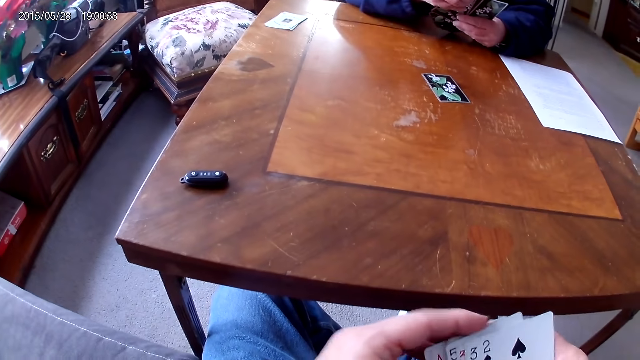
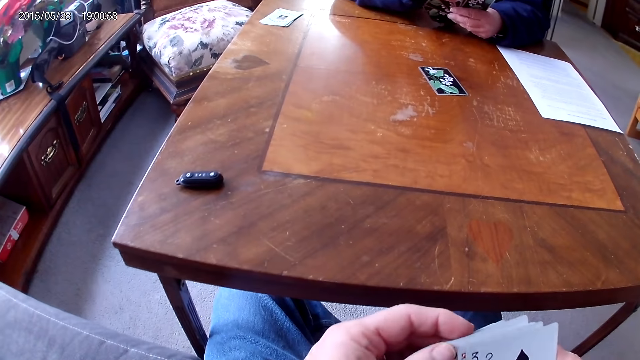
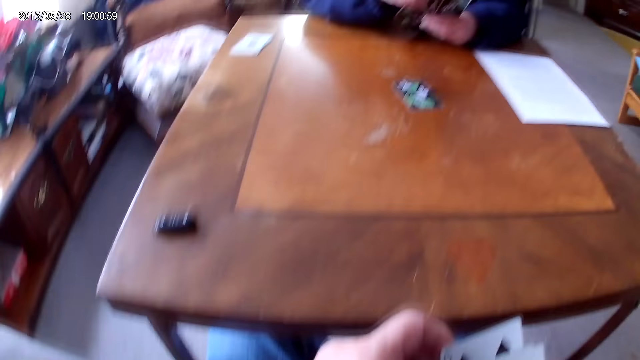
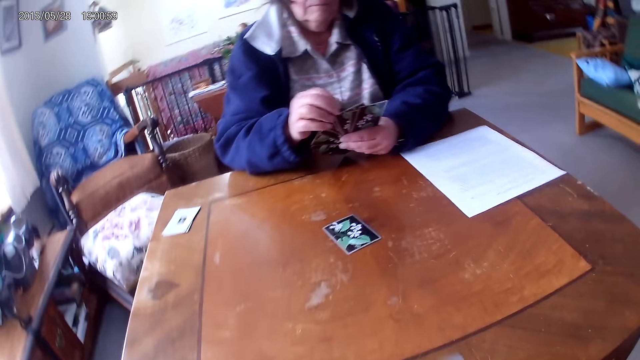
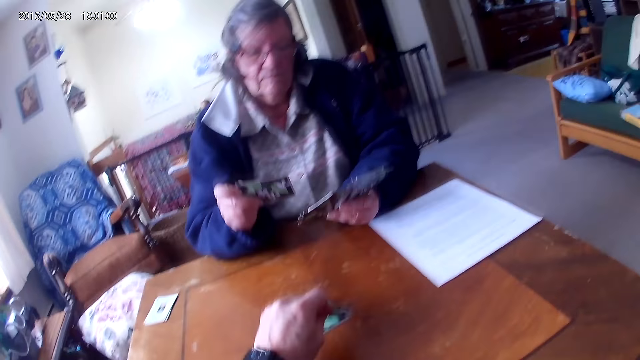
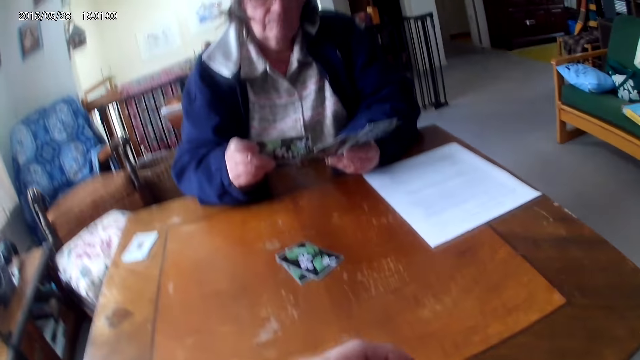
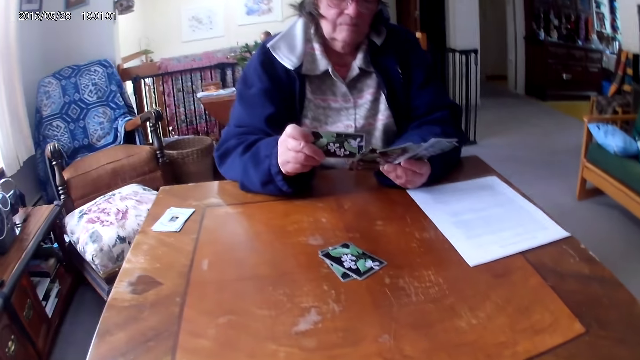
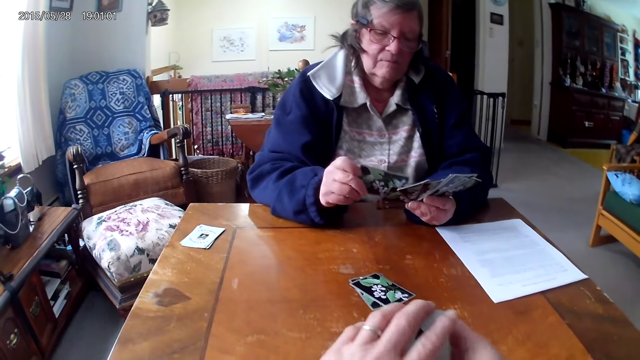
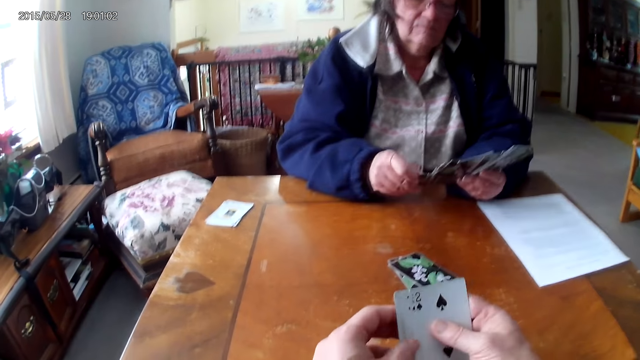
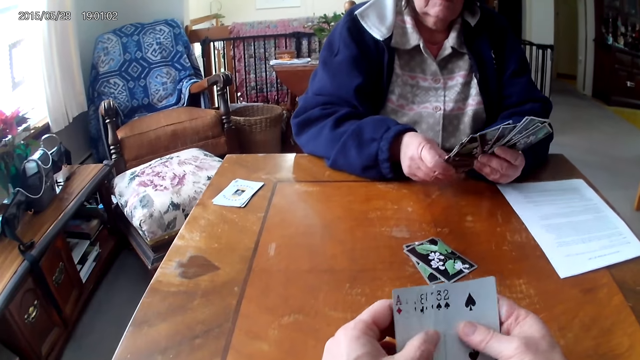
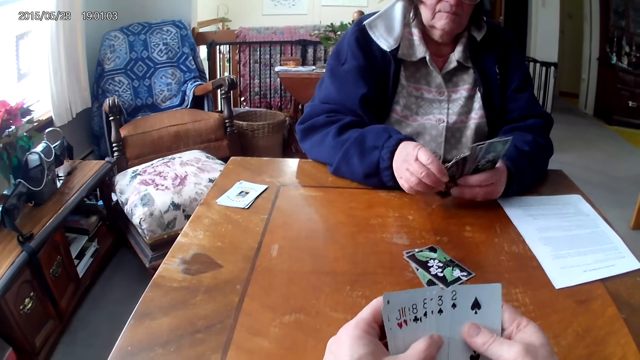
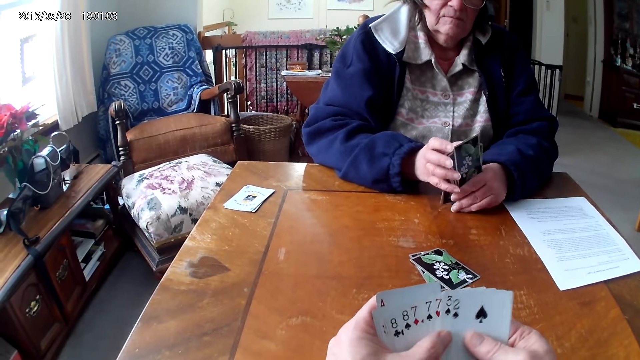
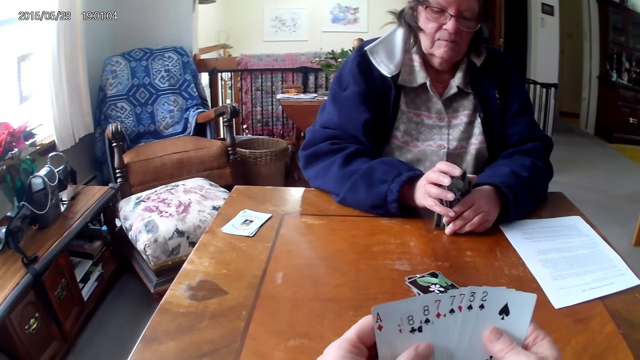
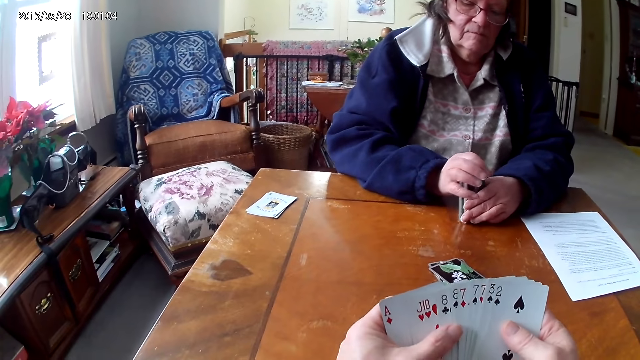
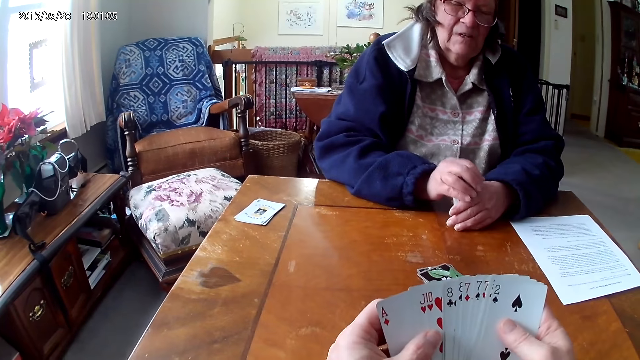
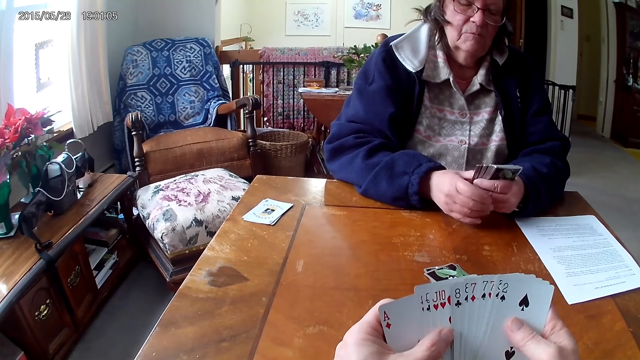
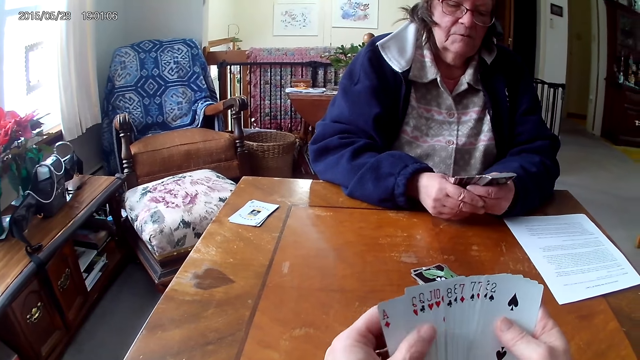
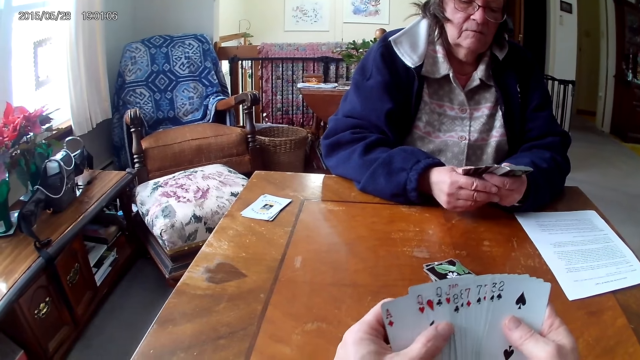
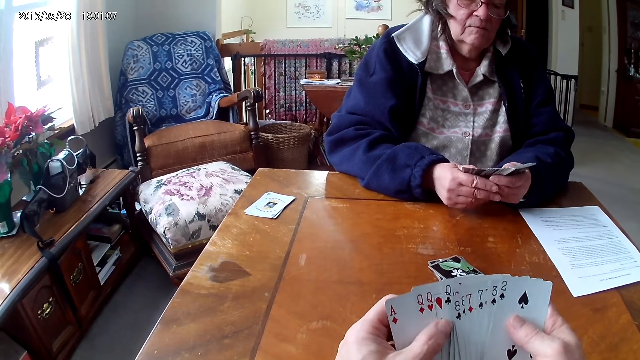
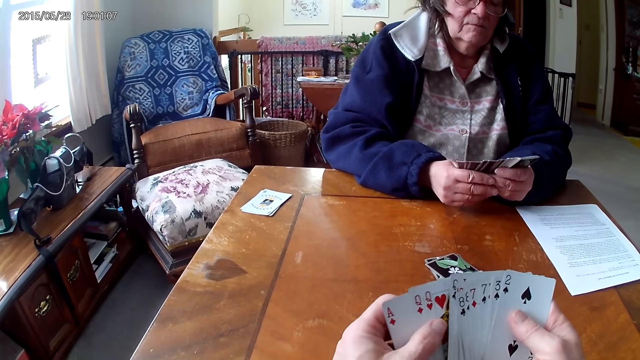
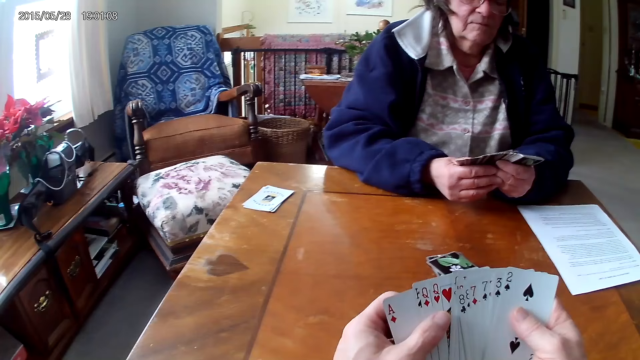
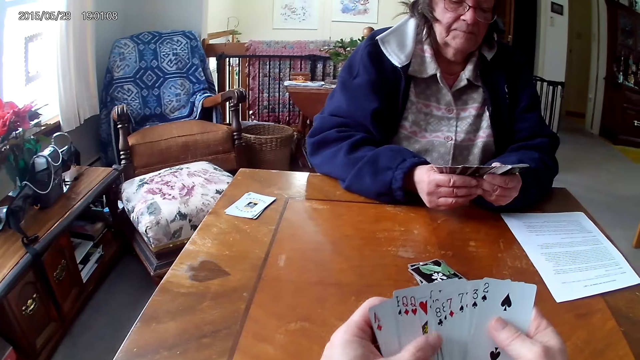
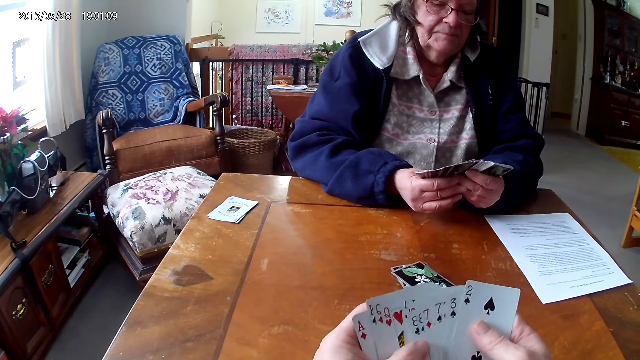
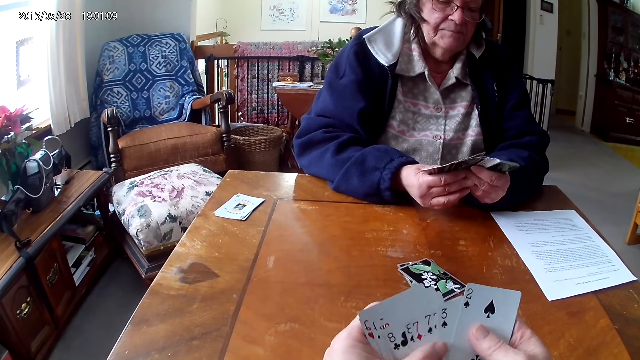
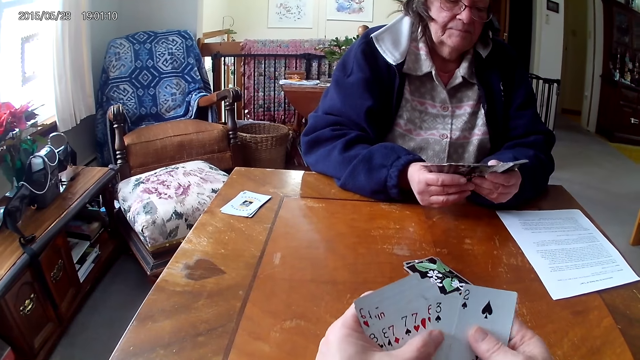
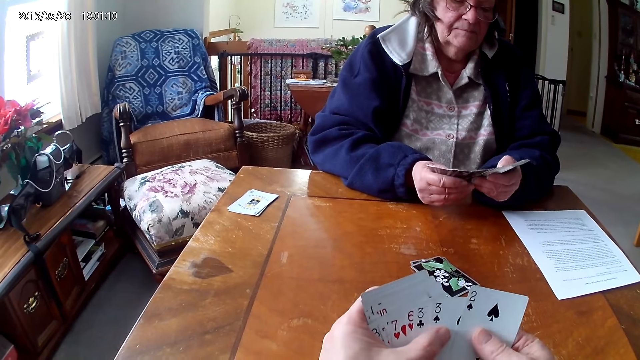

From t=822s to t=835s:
The camera wearer puts a card on the table. A woman arranges cards. The camera wearer arranges cards.

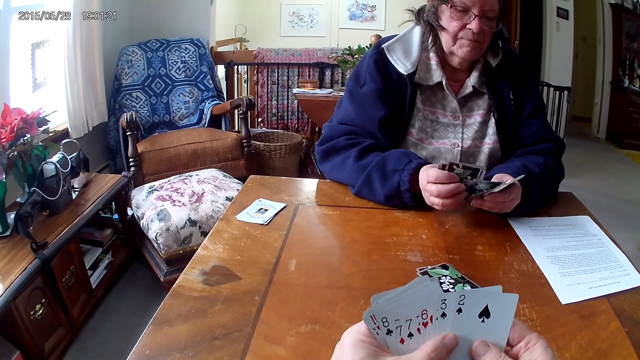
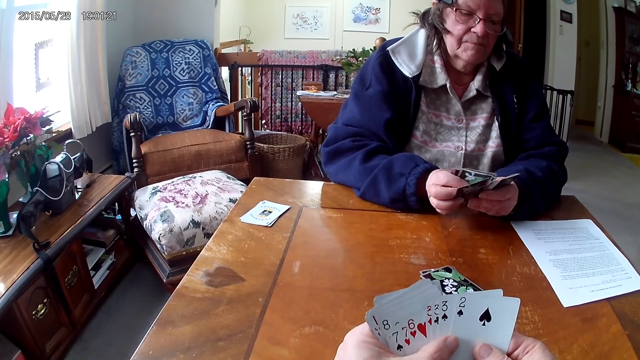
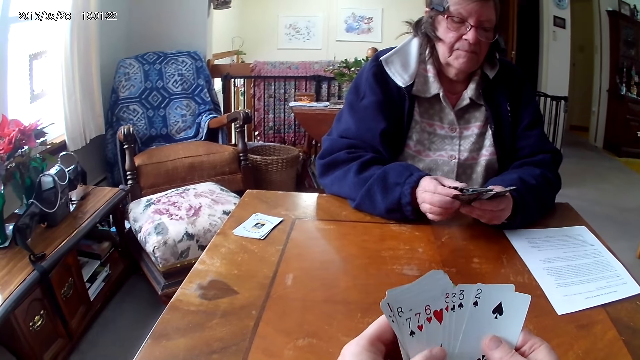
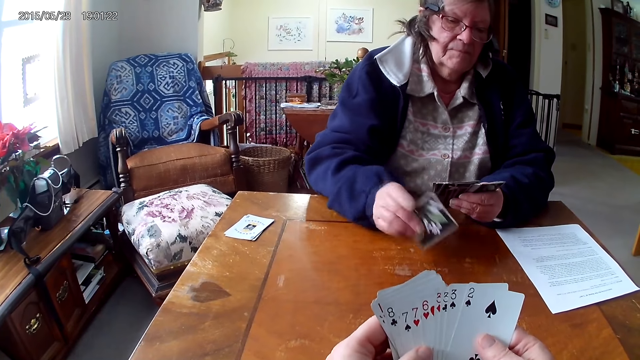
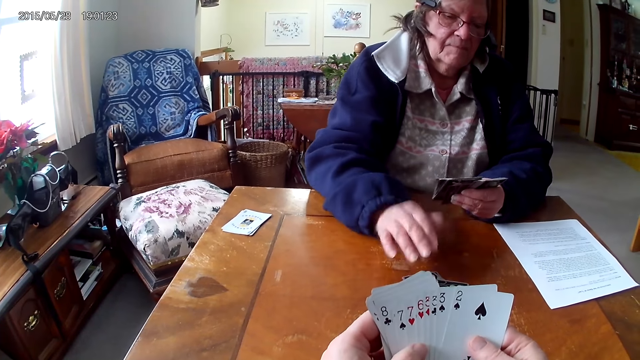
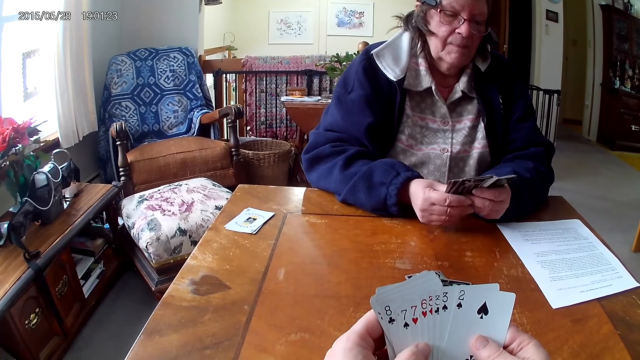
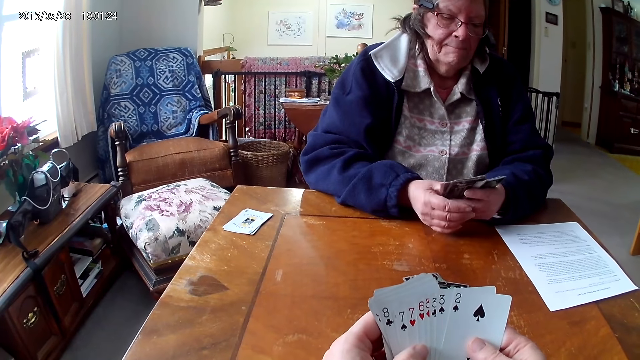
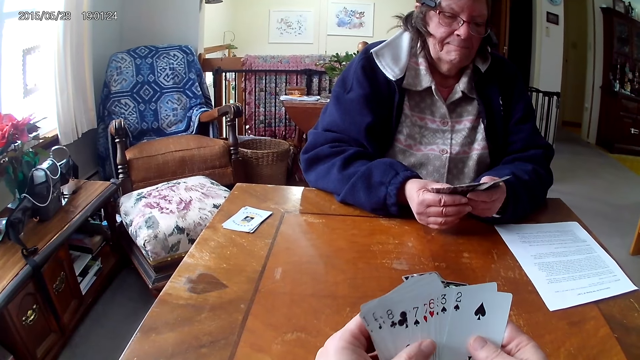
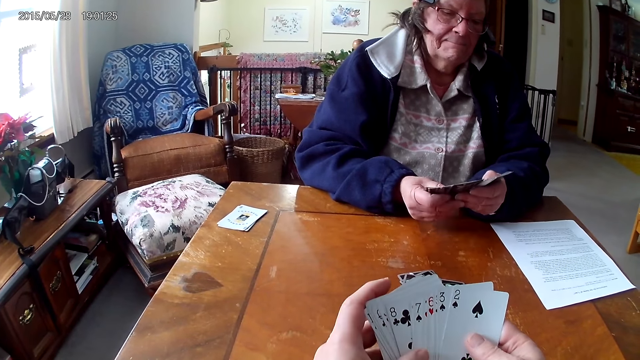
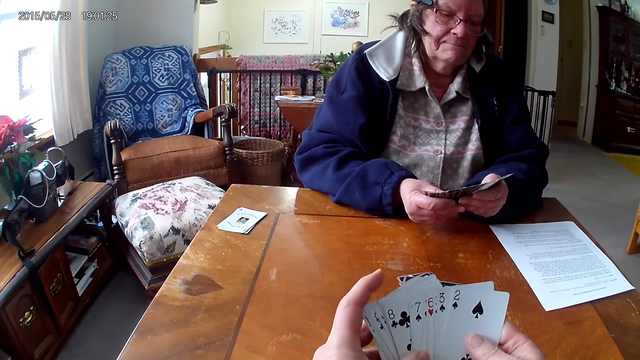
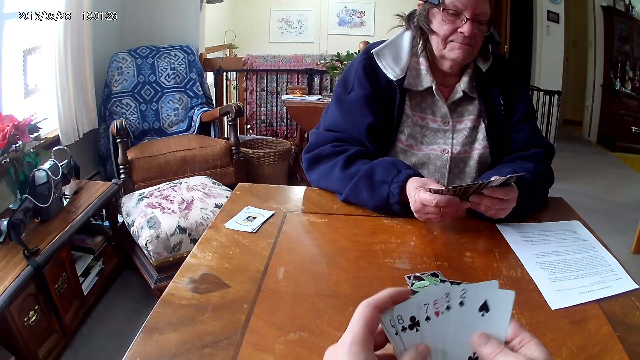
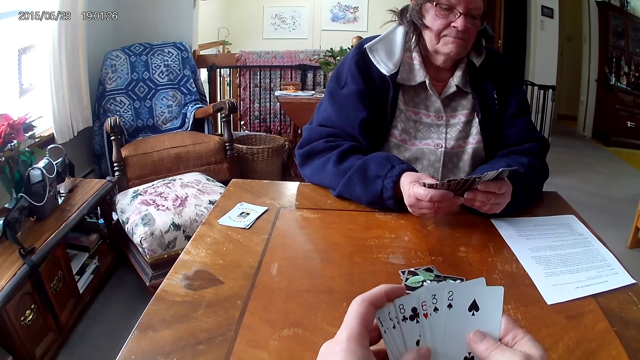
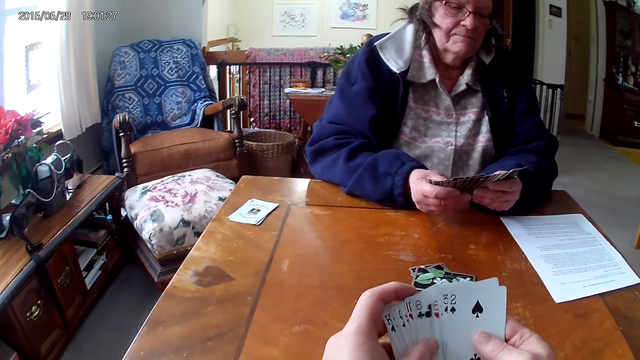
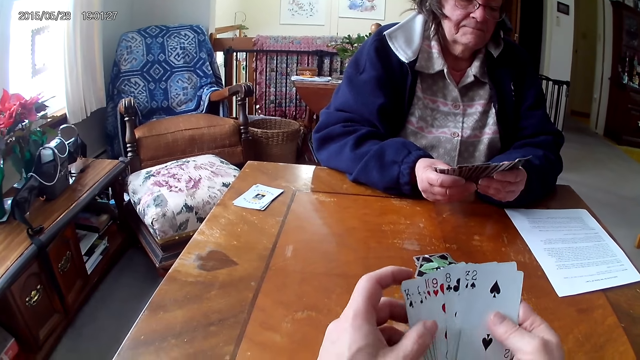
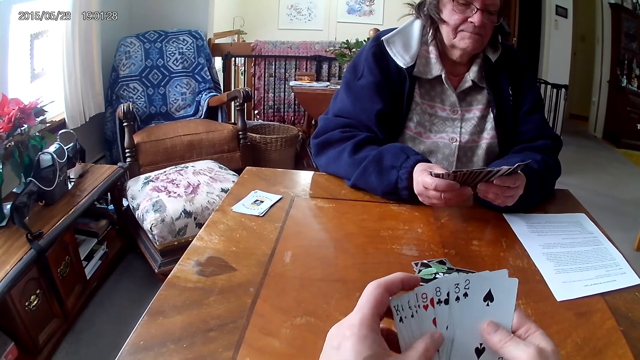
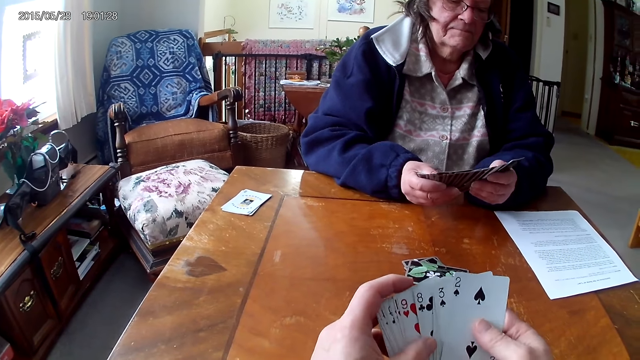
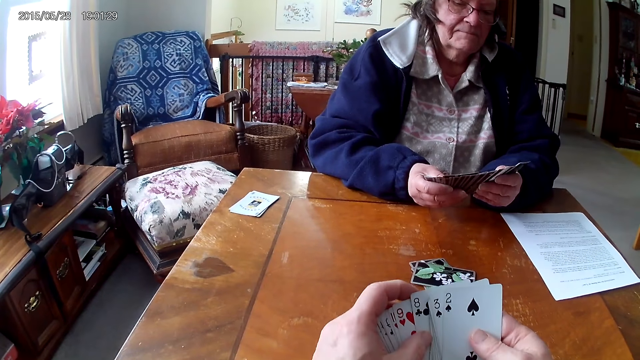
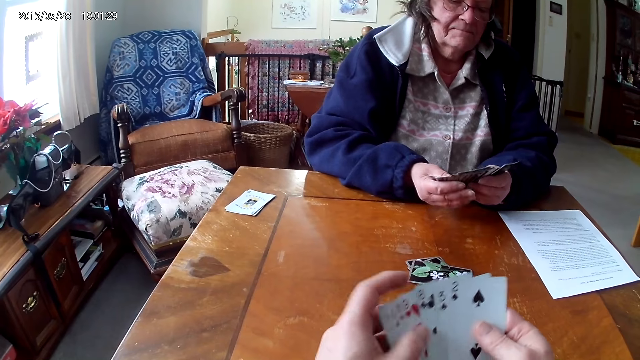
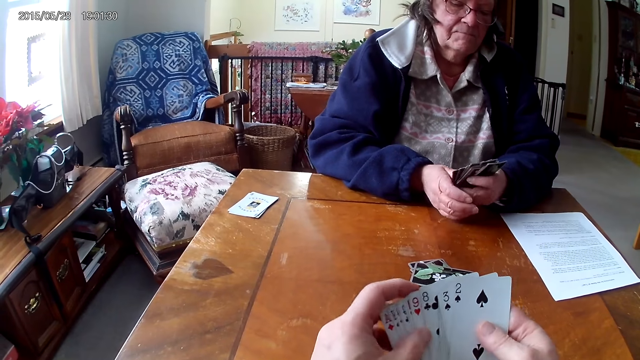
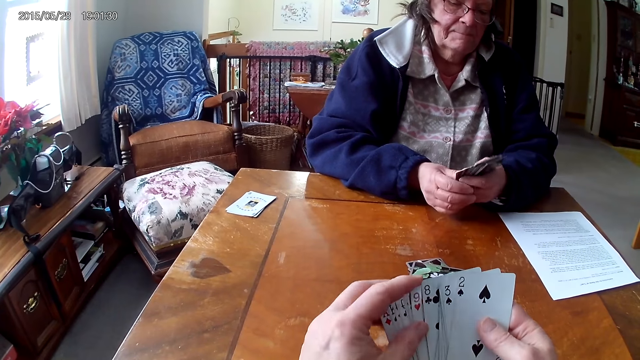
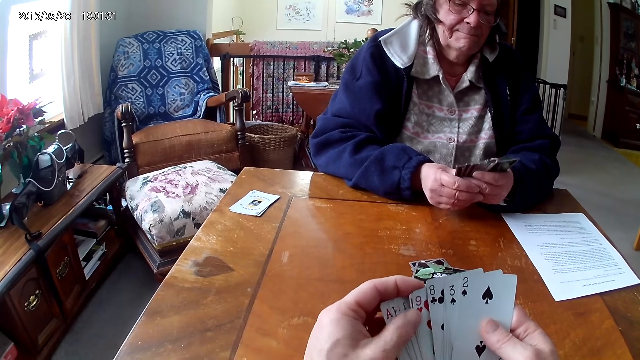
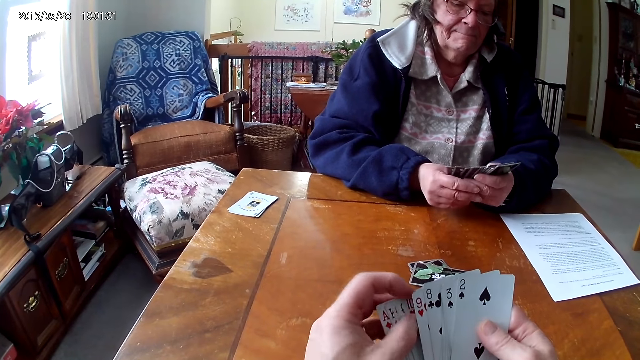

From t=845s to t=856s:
A woman throws a card on the table. The camera wearer arranges cards.
